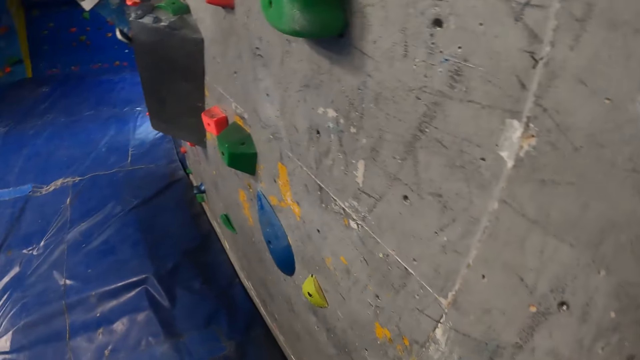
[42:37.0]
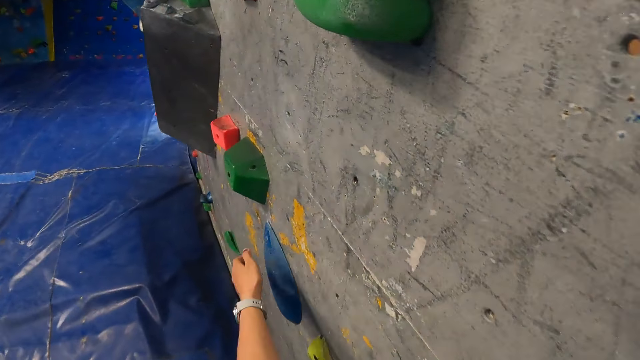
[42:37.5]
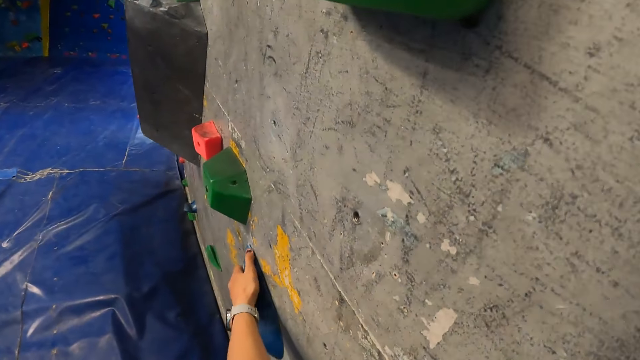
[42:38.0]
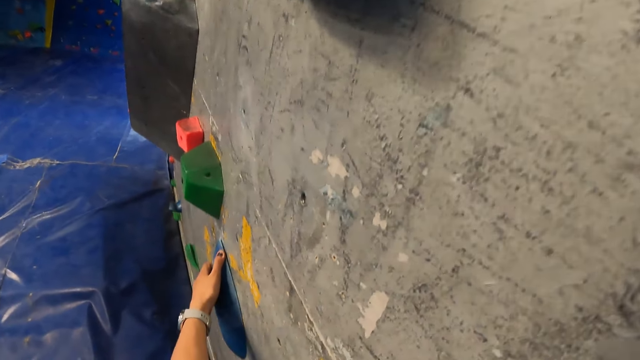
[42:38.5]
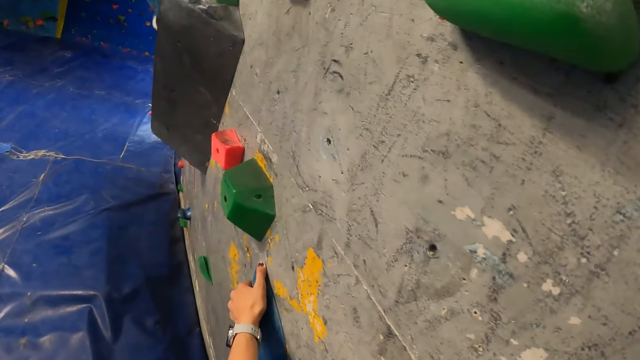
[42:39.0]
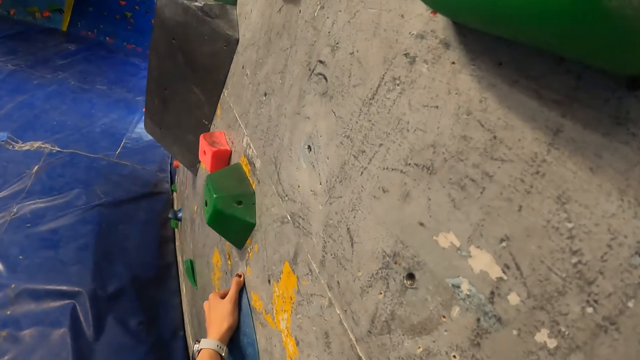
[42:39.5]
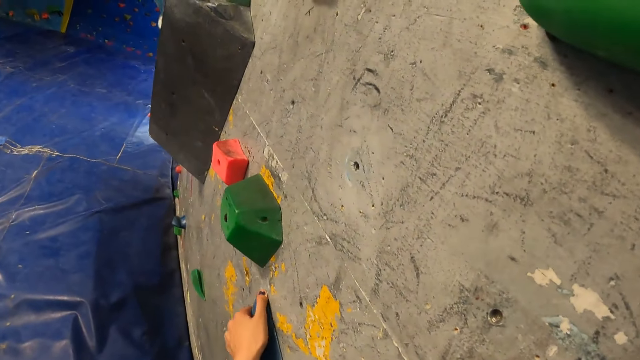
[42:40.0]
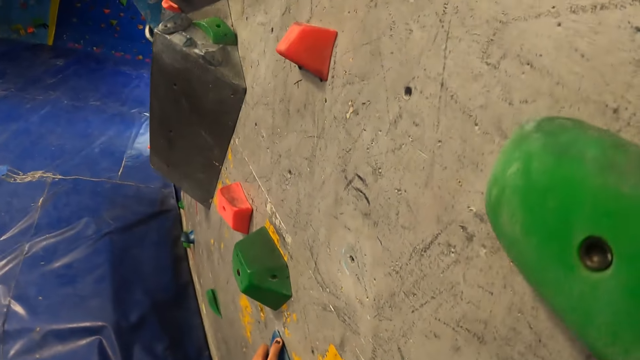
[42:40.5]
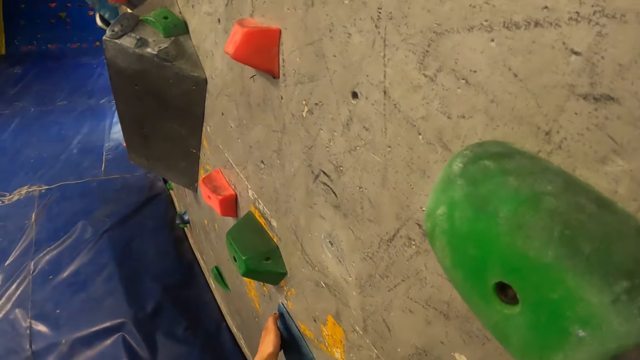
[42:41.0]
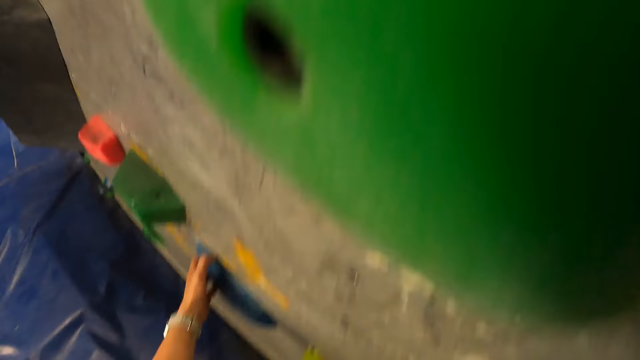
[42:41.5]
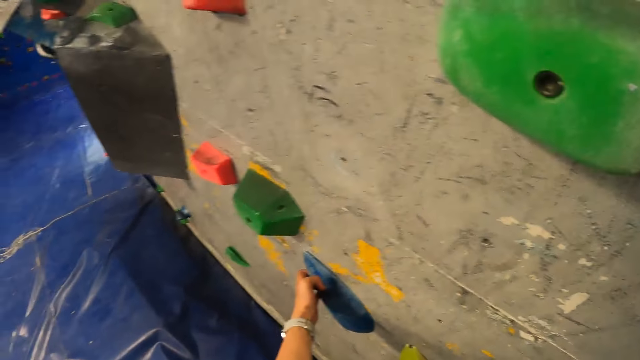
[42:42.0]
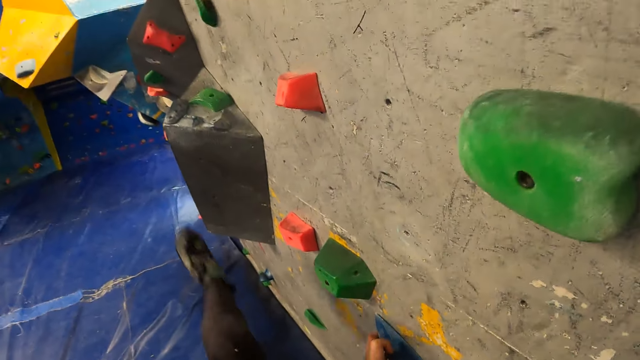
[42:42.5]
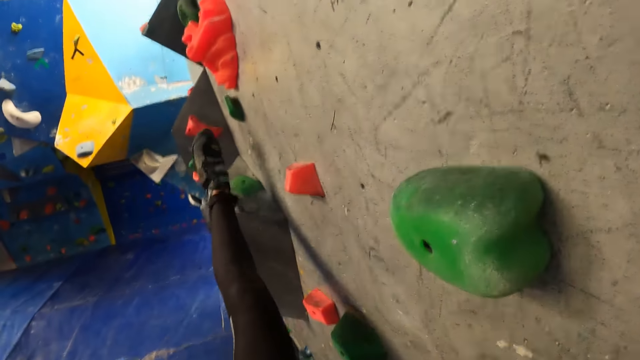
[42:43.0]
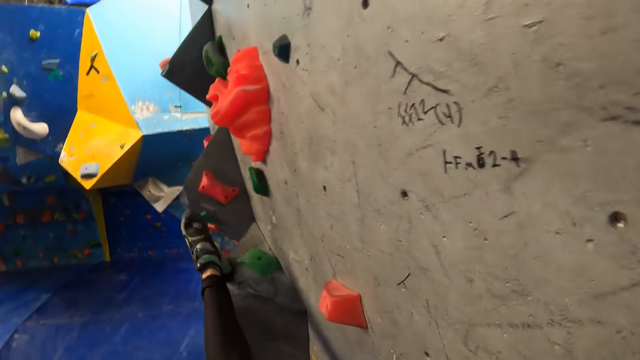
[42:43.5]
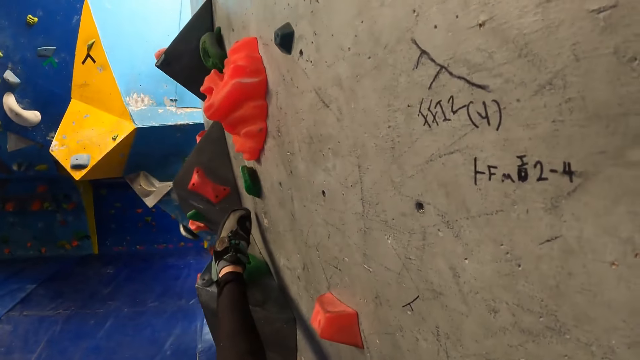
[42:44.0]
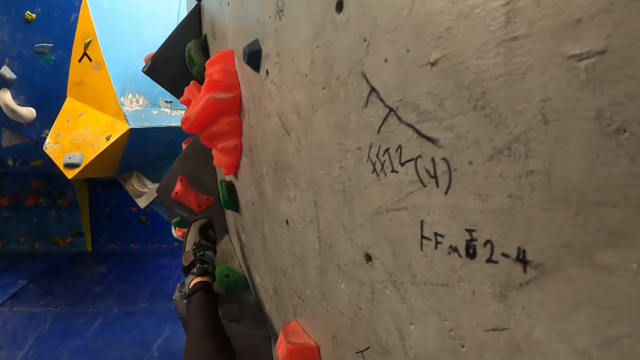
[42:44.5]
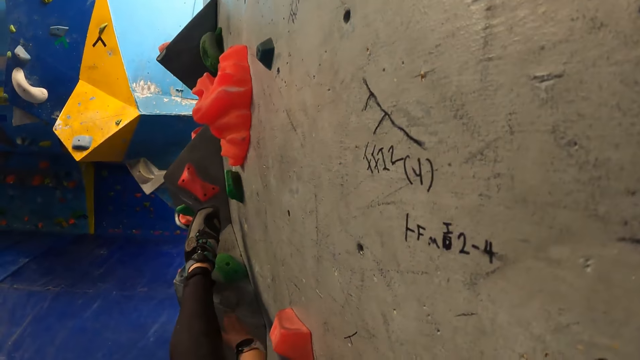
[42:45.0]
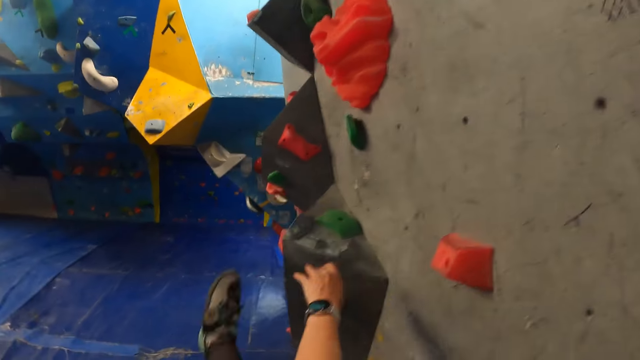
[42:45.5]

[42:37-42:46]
The camera wearer places her left hand on a bouldering rock on the wall. She moves on the wall. She places her left leg on a bouldering rock on the wall. She moves her legs.

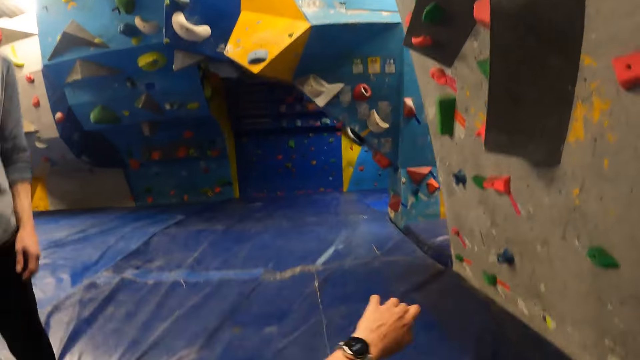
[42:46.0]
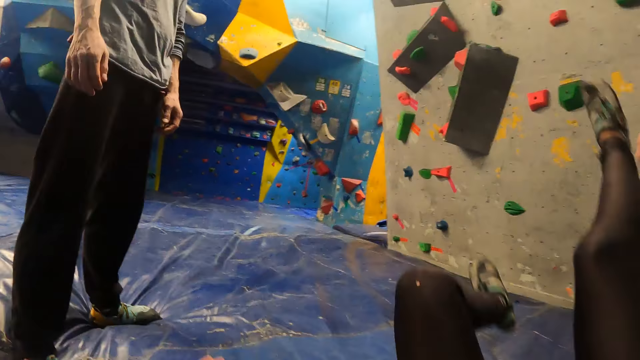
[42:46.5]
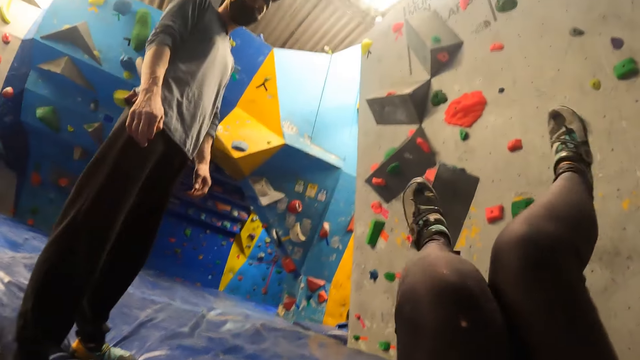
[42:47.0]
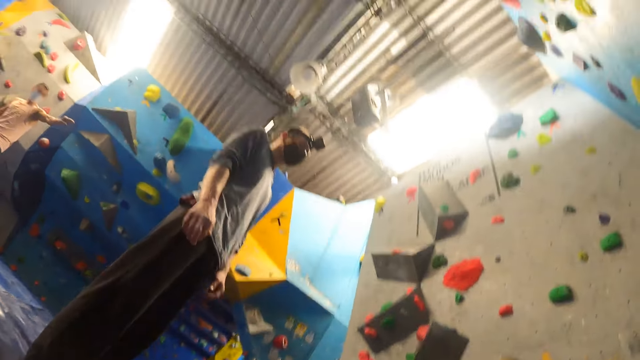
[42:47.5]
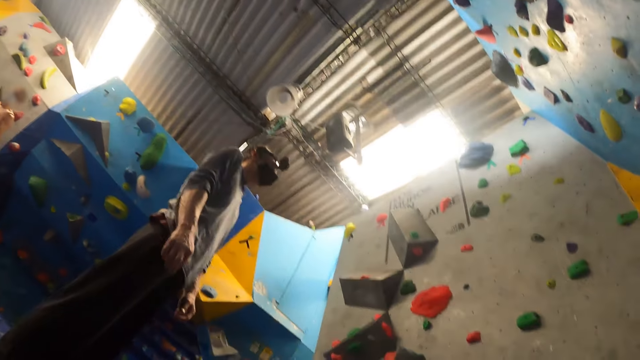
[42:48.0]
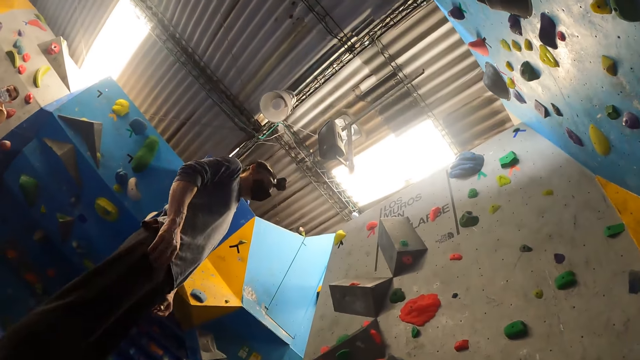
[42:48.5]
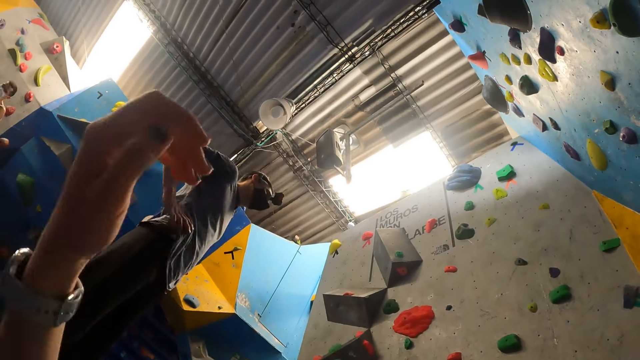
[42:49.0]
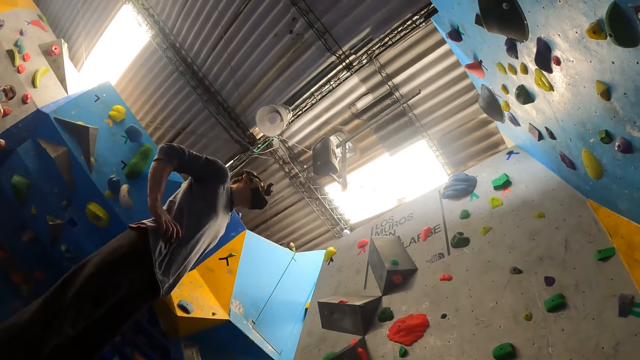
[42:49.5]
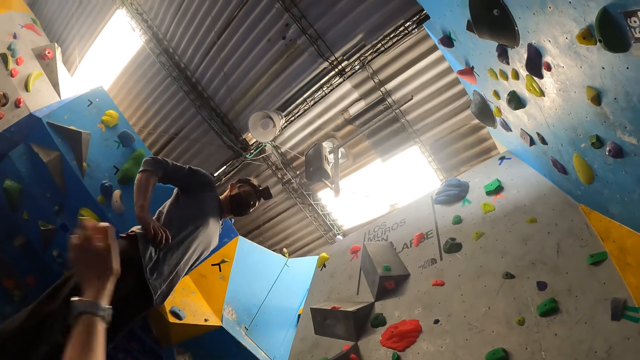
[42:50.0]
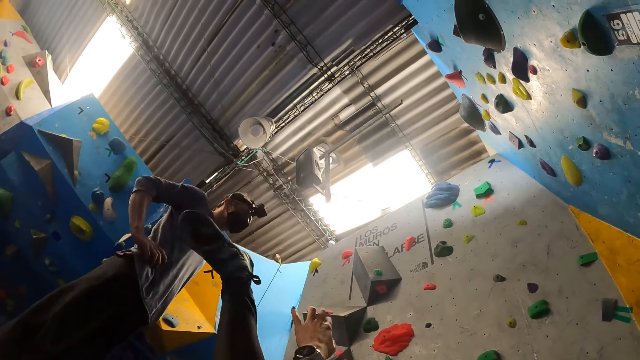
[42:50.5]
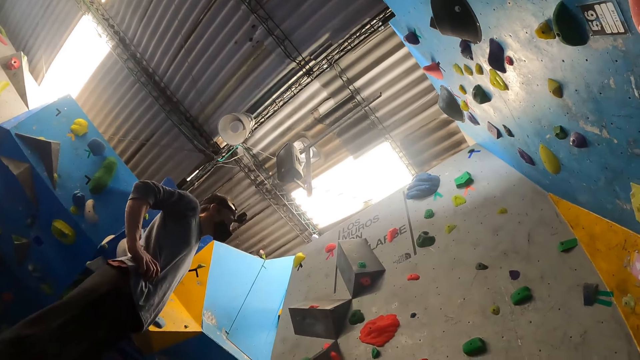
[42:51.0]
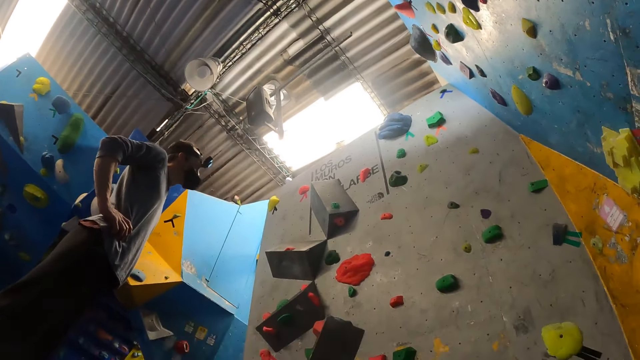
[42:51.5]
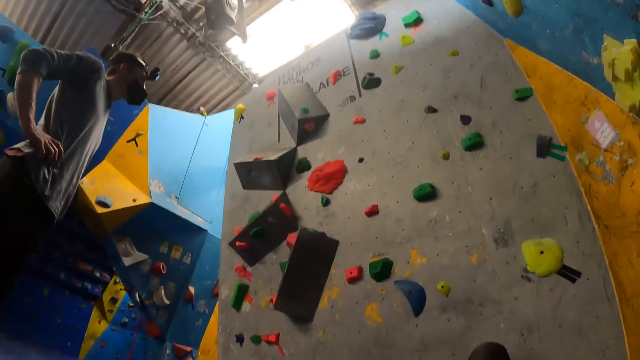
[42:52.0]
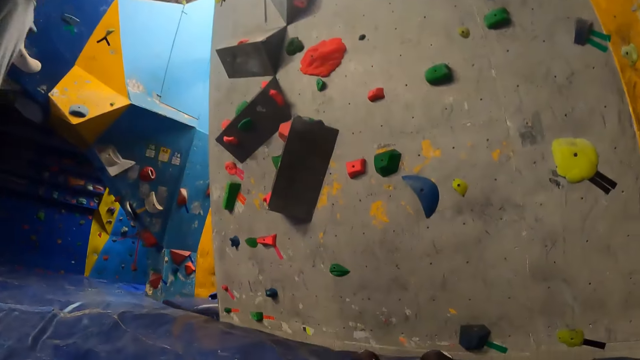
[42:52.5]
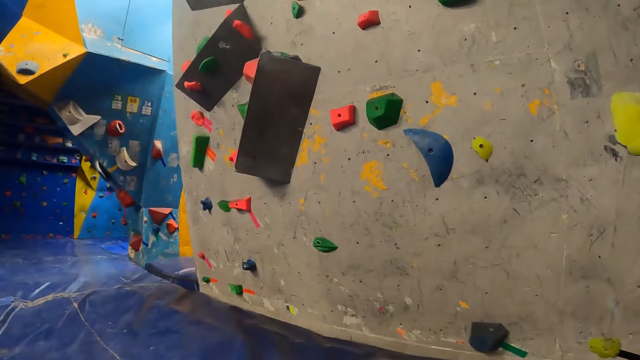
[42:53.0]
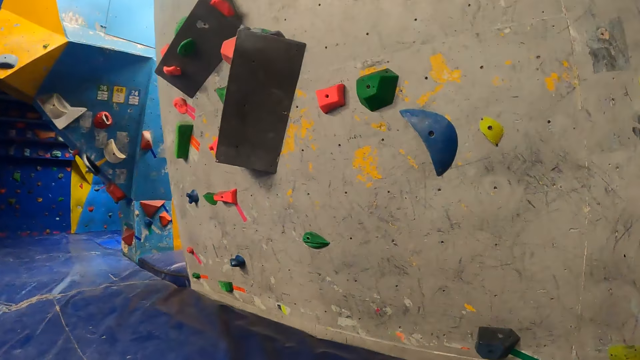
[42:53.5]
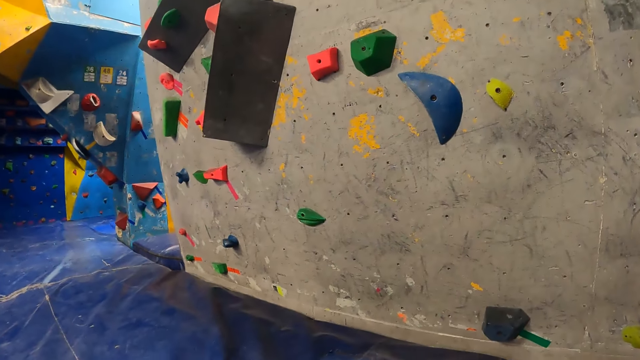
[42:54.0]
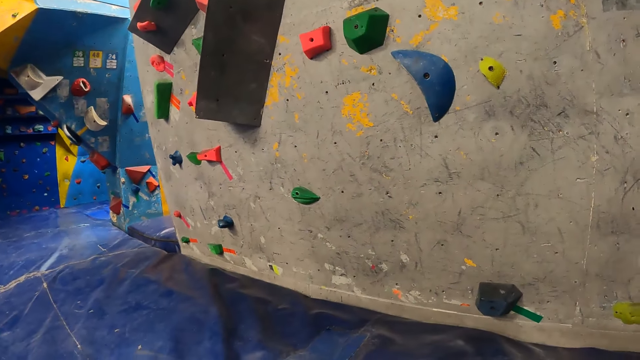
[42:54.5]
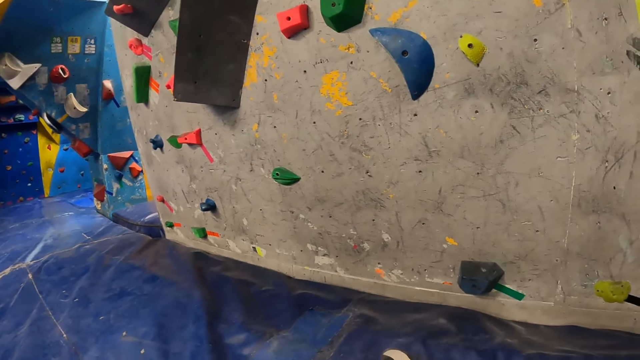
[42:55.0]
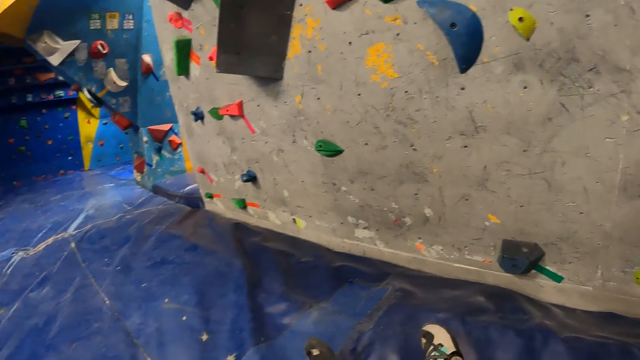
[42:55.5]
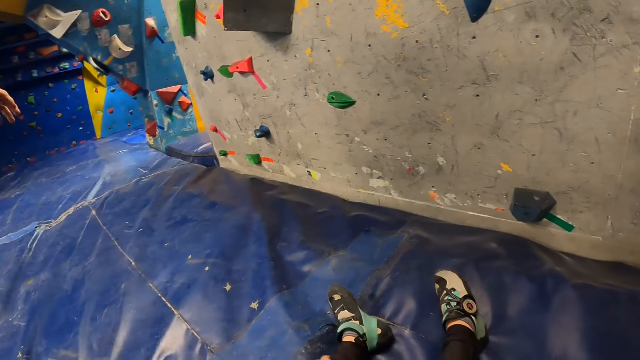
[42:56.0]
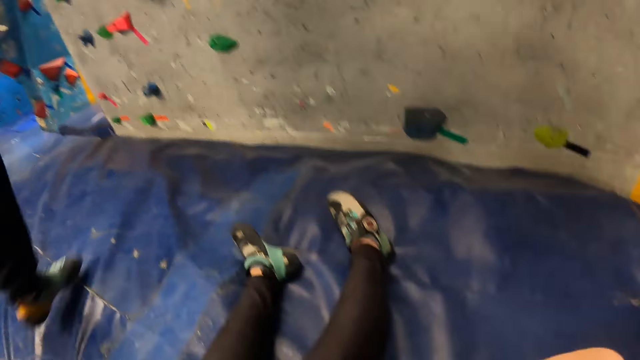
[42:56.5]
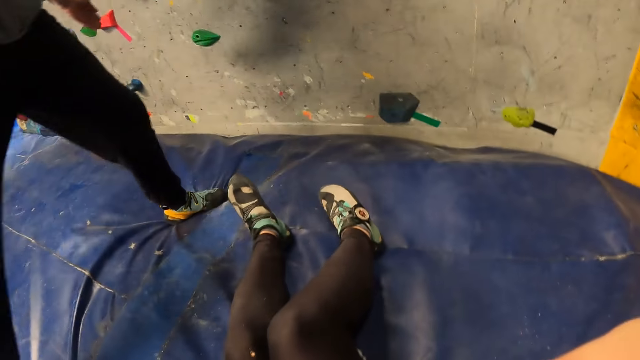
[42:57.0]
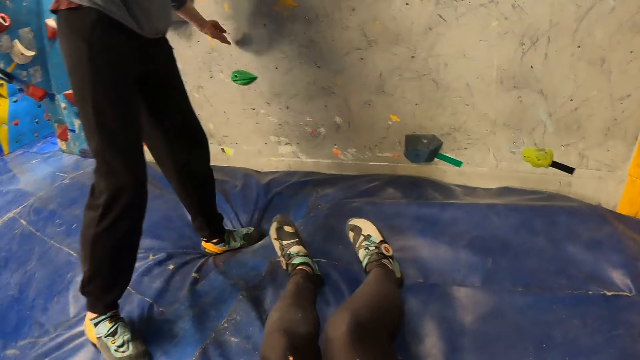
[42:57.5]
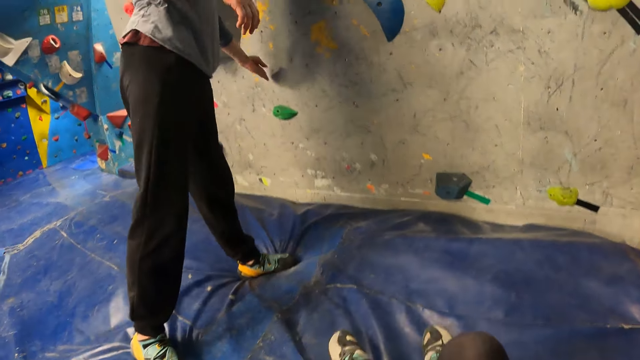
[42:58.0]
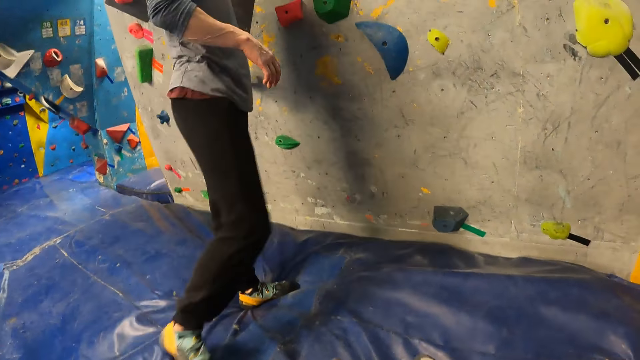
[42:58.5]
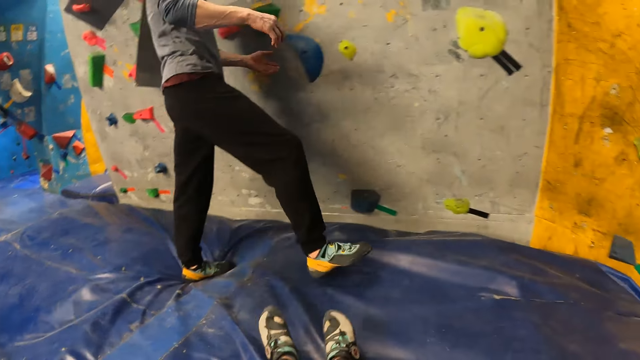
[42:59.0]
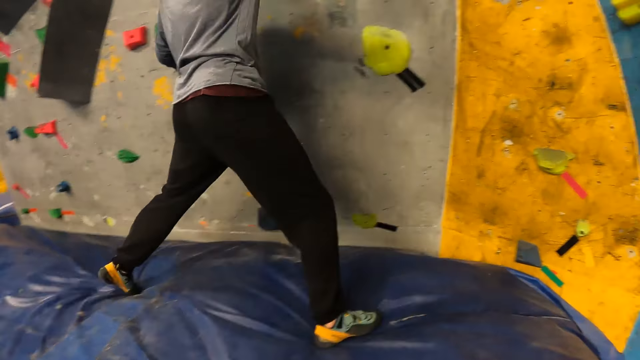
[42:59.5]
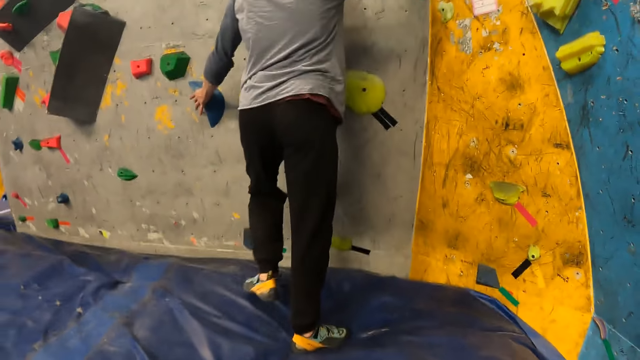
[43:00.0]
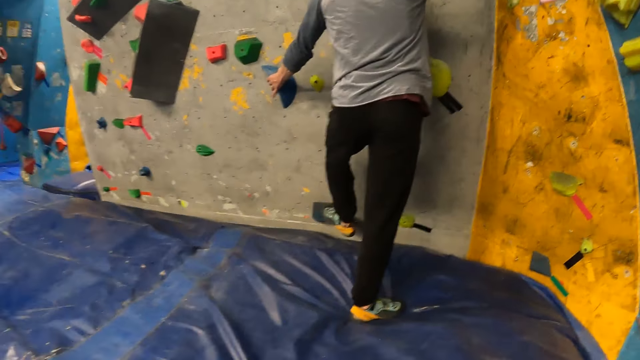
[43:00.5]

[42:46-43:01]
The camera wearer raises both legs. She stretches her legs. A man places his right hand on his waist. The camera wearer moves her legs. She raises her left leg. The man touches the bouldering wall with his left hand and moves around.
